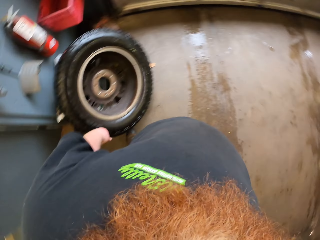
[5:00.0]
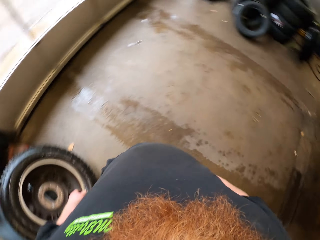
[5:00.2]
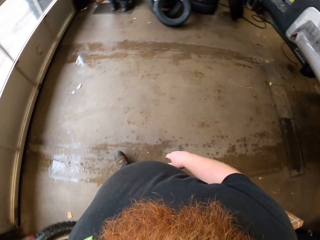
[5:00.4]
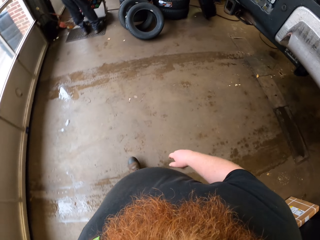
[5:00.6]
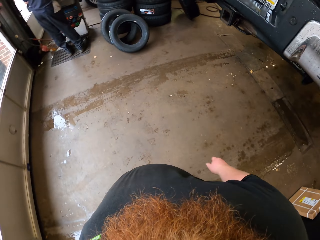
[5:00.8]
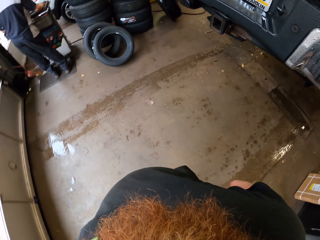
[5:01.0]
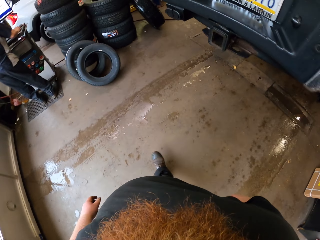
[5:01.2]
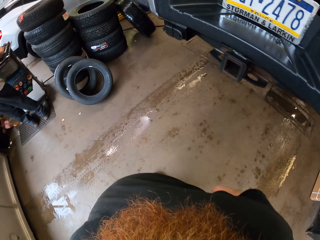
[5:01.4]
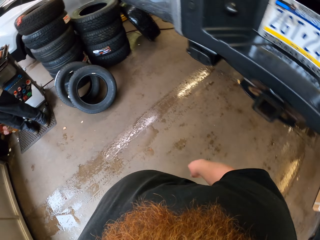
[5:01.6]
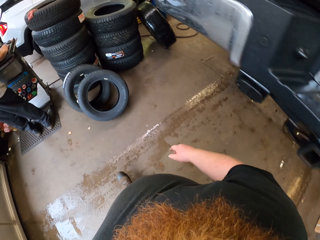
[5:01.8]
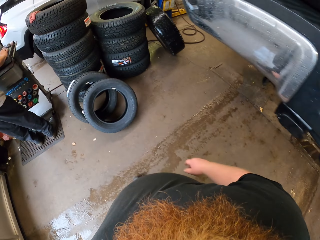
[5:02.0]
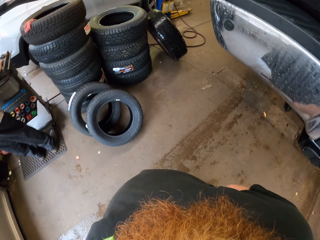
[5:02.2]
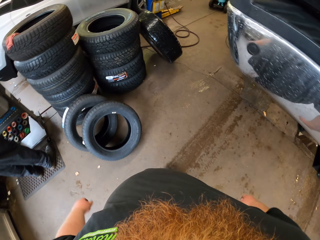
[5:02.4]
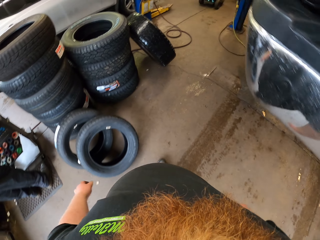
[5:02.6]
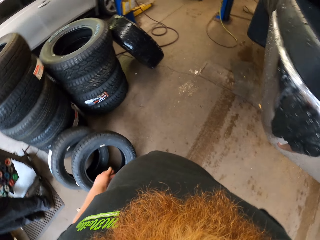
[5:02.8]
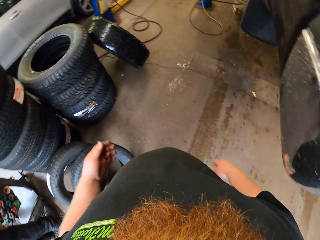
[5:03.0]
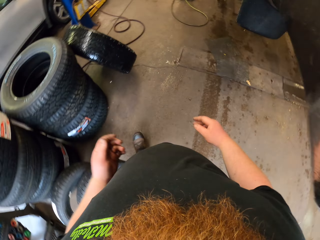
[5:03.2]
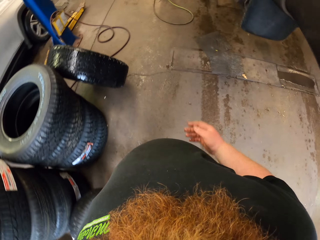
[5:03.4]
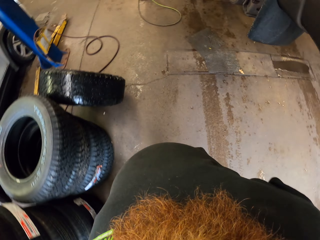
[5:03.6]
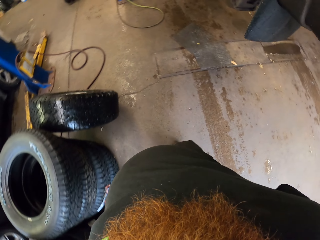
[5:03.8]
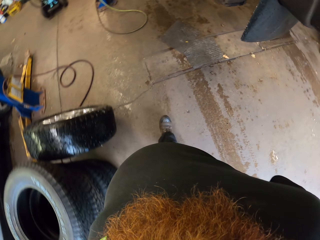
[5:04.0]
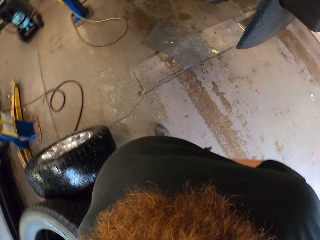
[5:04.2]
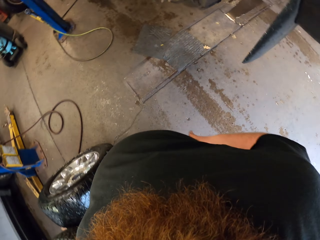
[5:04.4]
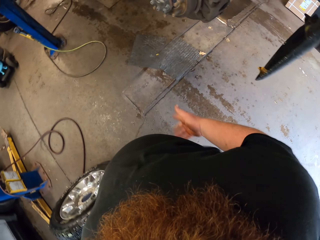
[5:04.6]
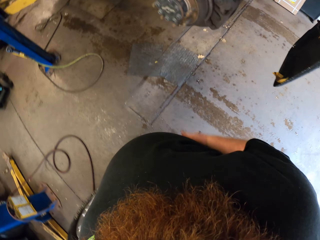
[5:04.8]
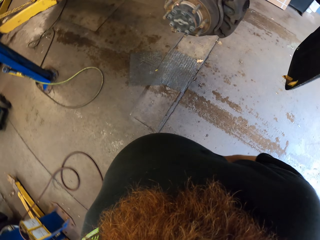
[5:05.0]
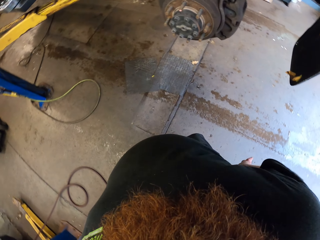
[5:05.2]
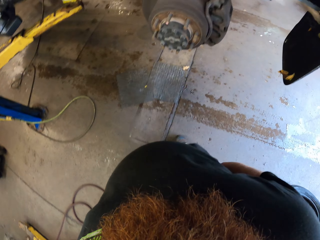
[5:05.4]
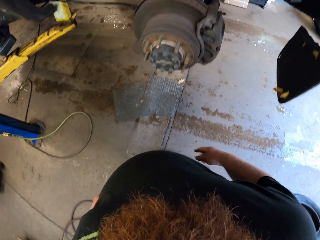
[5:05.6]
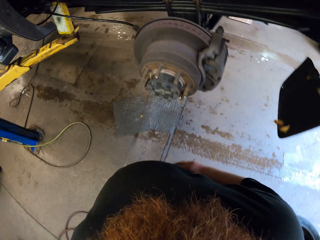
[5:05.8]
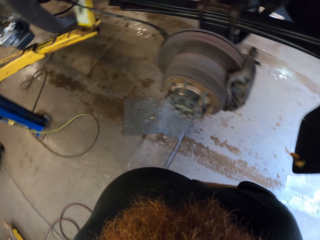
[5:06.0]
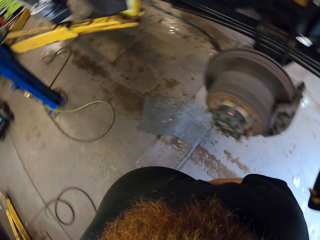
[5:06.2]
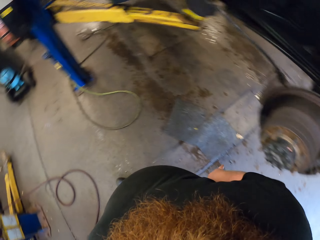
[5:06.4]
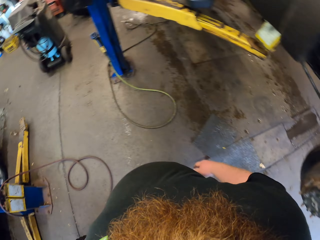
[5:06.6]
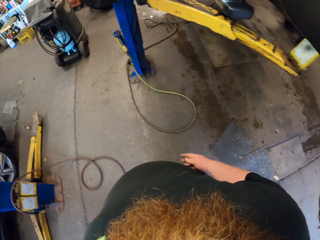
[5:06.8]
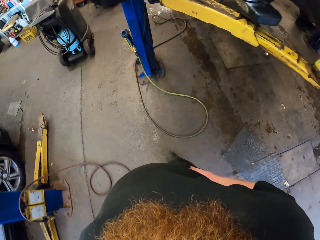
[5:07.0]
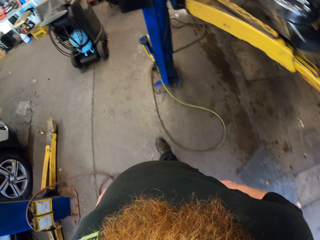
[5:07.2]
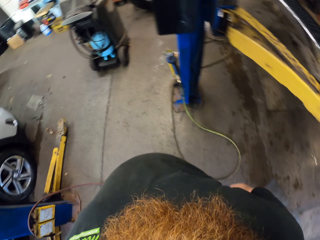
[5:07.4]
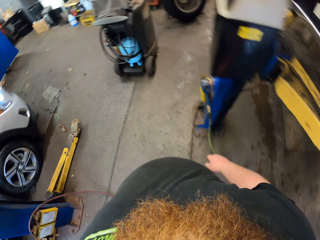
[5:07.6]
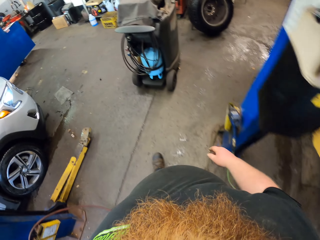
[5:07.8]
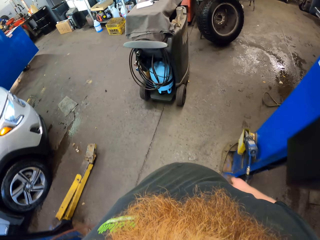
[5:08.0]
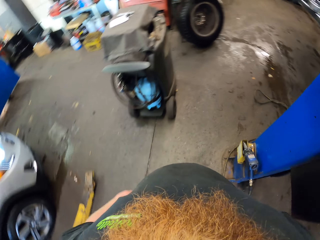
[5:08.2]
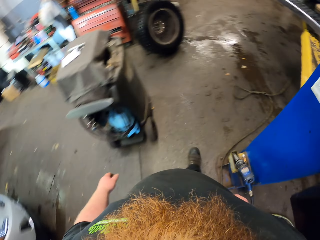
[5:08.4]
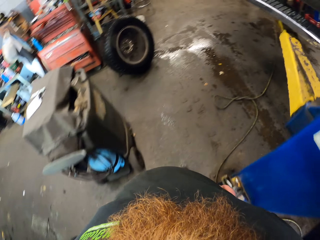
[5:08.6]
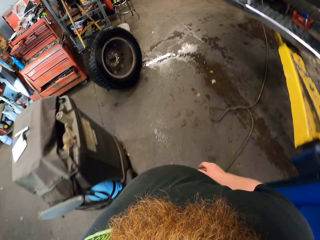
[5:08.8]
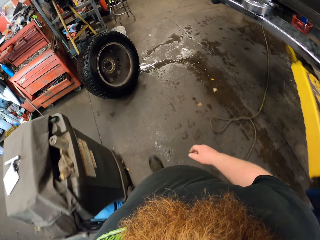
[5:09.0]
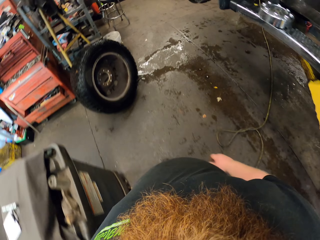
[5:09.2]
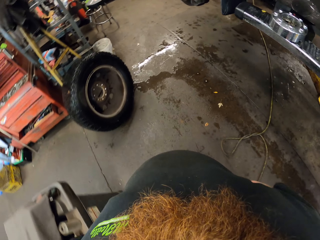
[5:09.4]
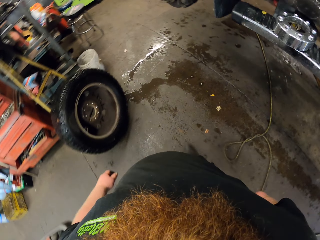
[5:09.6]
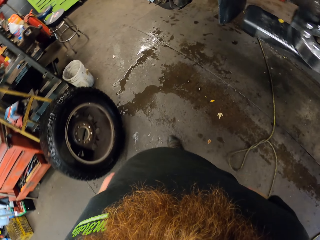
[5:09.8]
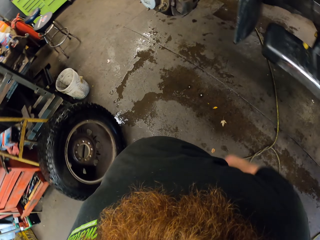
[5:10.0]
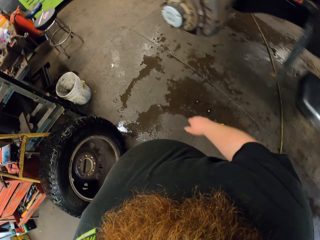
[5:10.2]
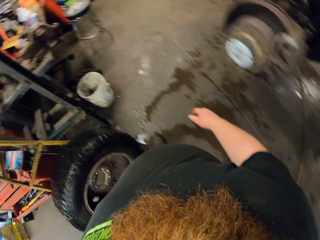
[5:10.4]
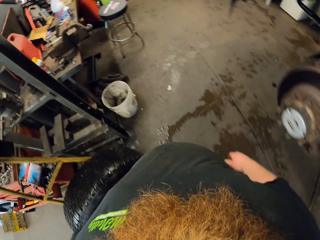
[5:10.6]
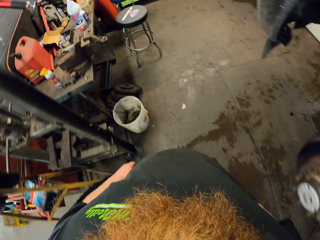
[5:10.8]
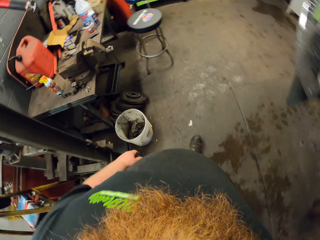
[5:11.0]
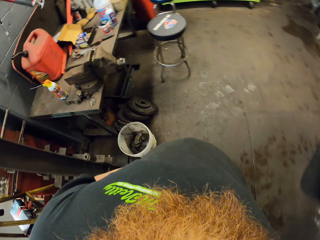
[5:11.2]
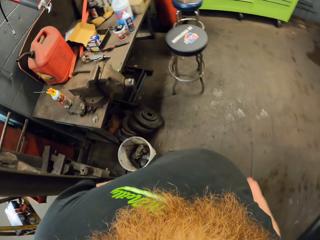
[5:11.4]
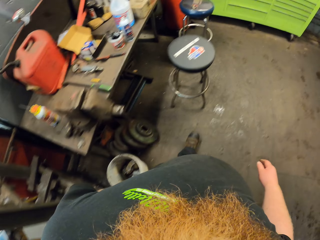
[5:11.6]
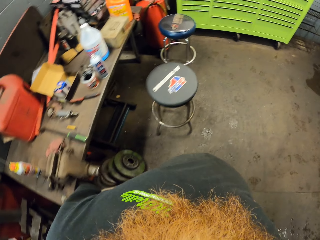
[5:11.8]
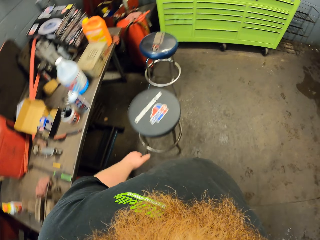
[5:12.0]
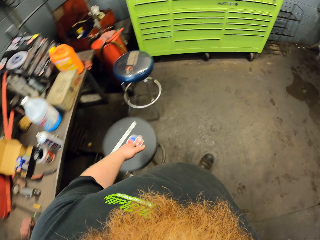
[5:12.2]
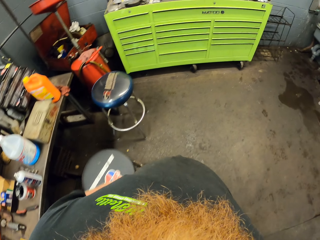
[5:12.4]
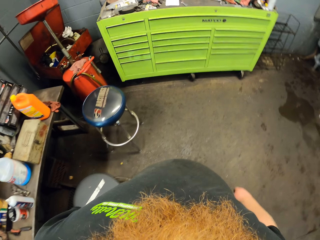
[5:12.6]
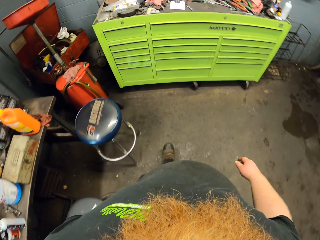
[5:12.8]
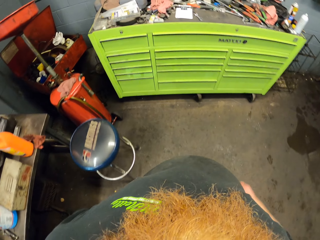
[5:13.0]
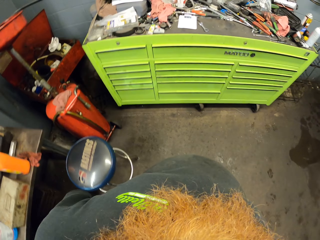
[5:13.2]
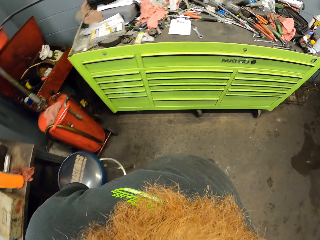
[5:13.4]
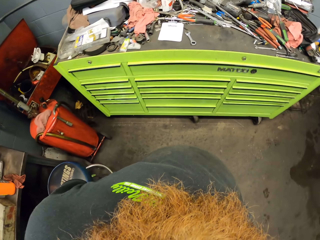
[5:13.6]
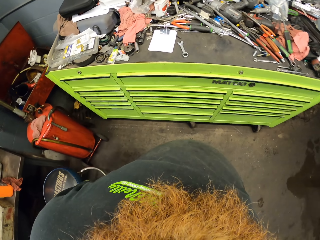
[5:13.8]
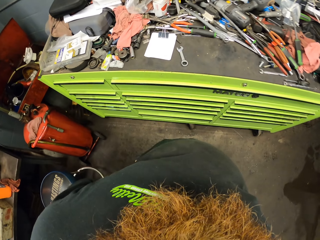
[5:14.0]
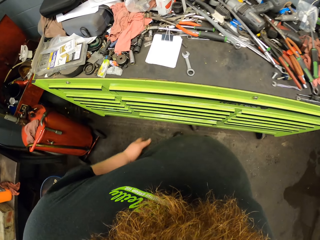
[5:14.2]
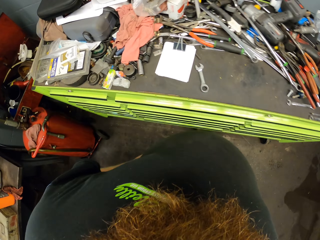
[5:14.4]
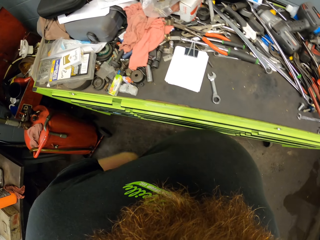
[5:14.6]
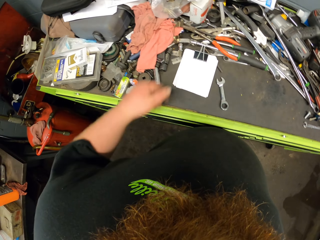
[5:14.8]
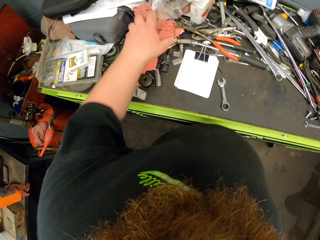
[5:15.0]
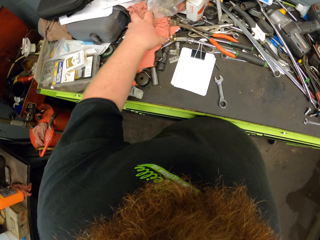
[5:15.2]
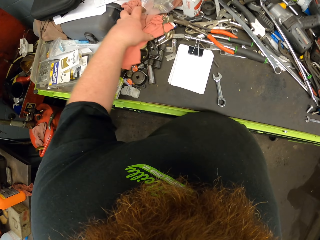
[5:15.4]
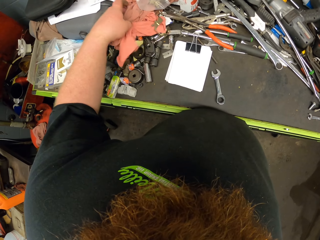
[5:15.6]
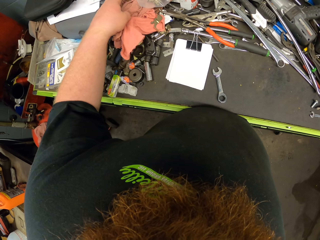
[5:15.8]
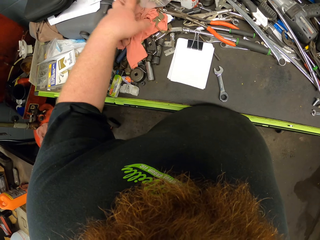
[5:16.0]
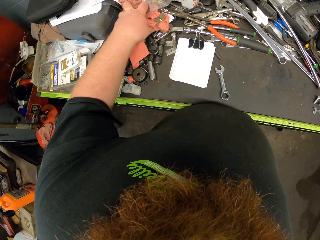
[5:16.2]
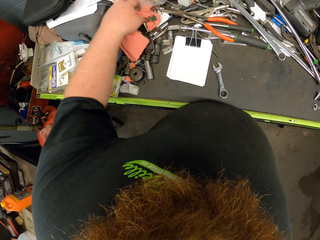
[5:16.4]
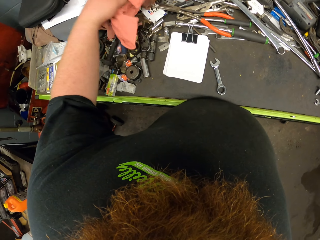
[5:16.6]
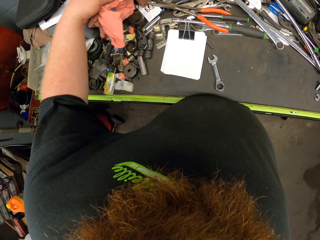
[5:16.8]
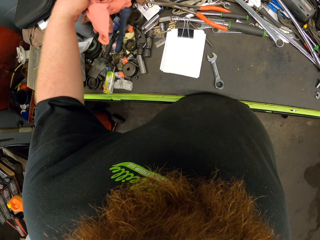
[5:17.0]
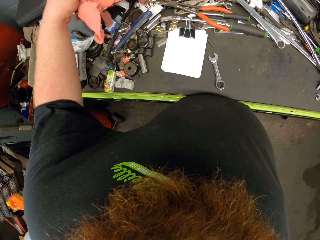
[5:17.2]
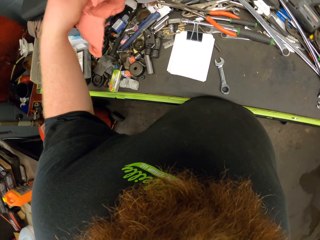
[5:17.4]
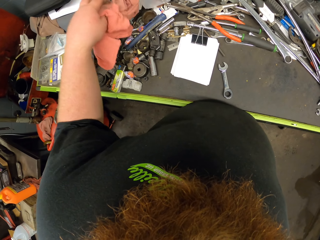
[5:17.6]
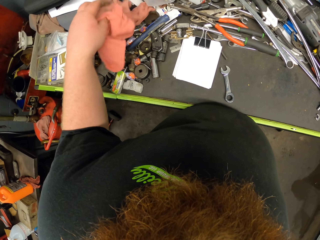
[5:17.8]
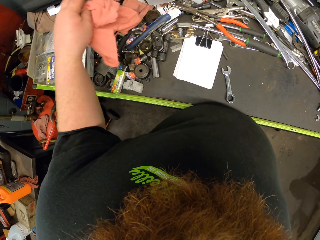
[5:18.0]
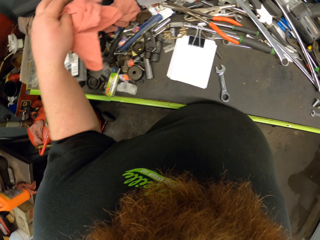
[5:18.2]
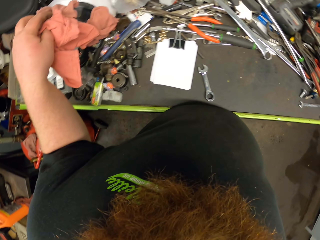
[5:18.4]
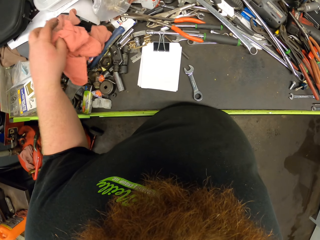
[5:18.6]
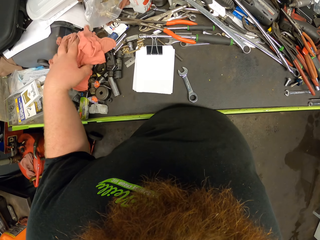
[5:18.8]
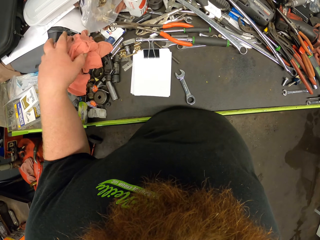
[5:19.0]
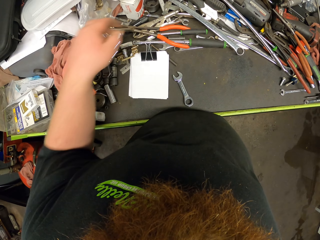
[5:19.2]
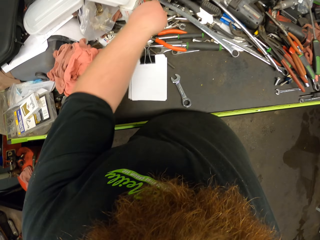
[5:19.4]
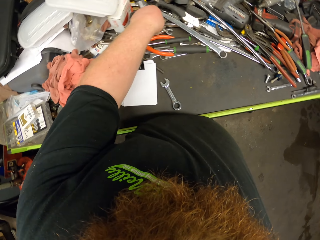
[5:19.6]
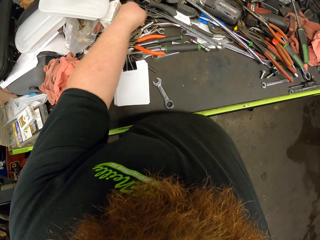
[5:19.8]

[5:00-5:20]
The camera wearer walks around the garage. They pick up a piece of cloth or towel. They put the towel on the floor.

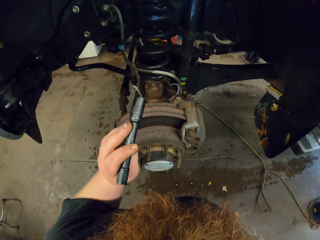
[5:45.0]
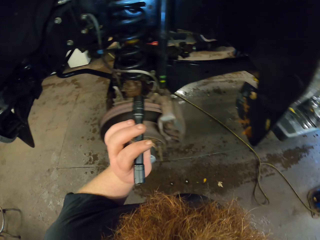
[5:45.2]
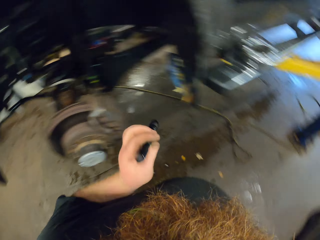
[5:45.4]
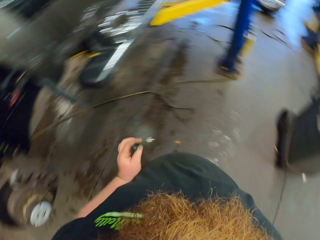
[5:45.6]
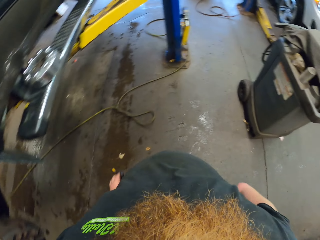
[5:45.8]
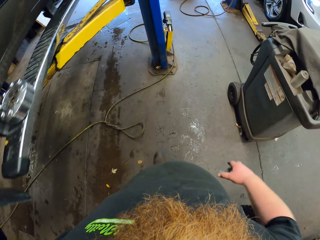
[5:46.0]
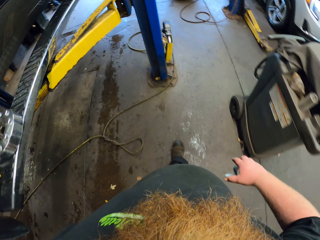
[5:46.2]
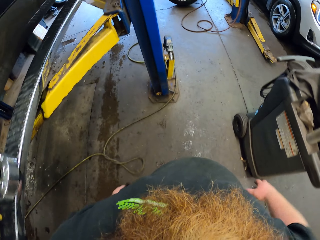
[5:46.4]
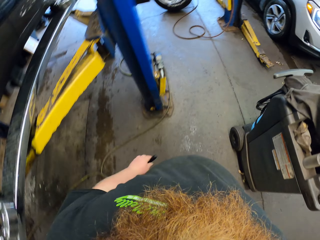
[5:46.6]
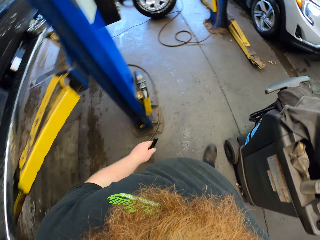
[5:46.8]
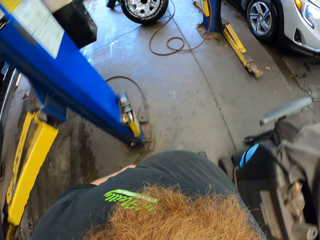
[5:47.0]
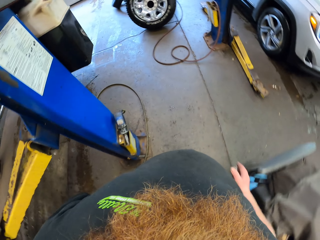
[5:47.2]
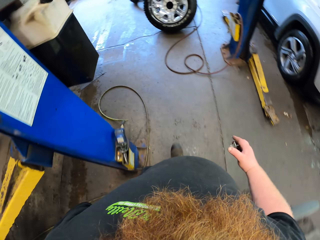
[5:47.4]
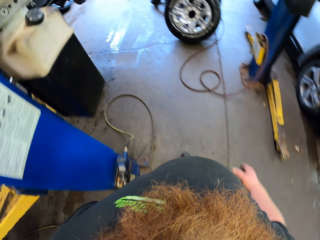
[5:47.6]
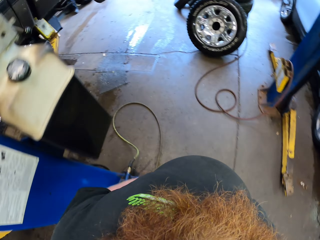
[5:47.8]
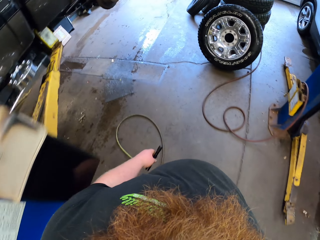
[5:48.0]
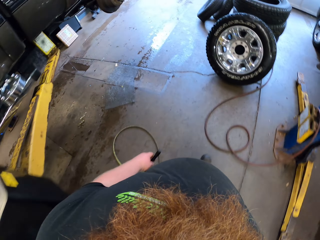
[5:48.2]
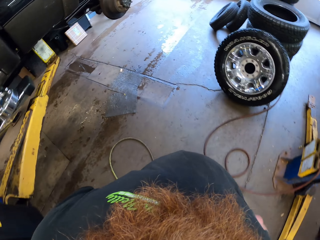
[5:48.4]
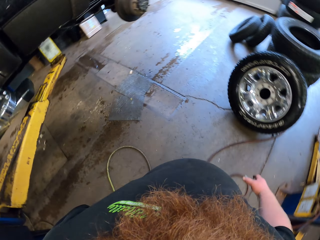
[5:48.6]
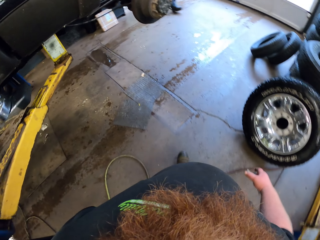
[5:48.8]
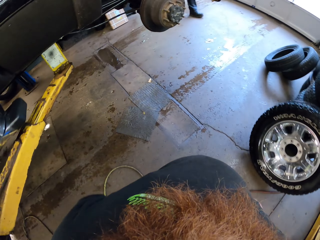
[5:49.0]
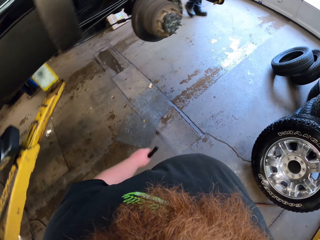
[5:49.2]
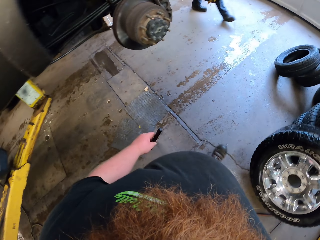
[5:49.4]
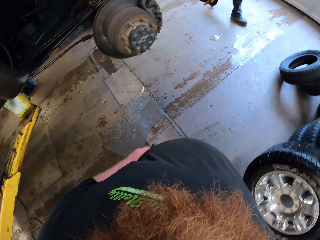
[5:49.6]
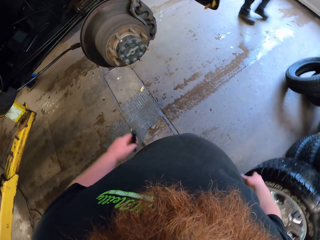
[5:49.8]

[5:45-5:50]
The camera wearer walks beside the car in the garage.
